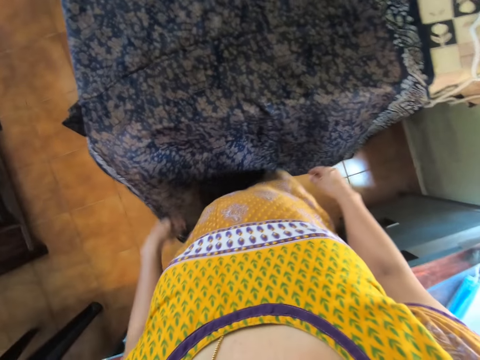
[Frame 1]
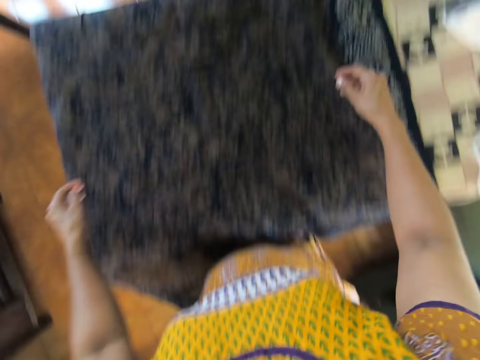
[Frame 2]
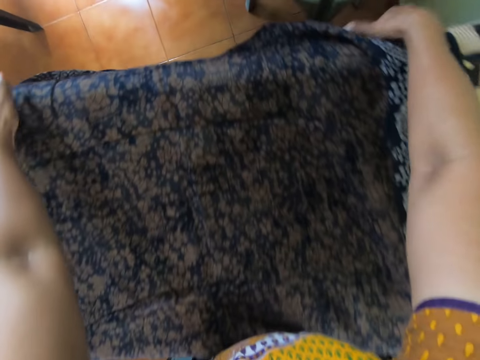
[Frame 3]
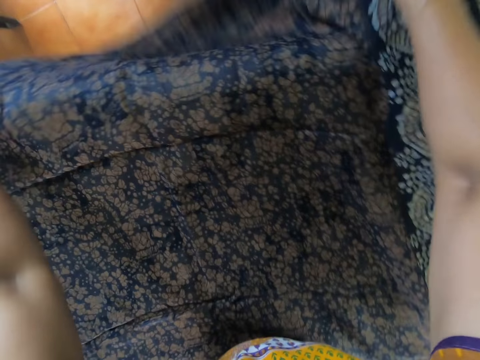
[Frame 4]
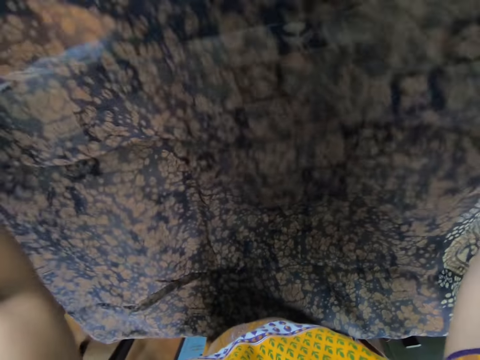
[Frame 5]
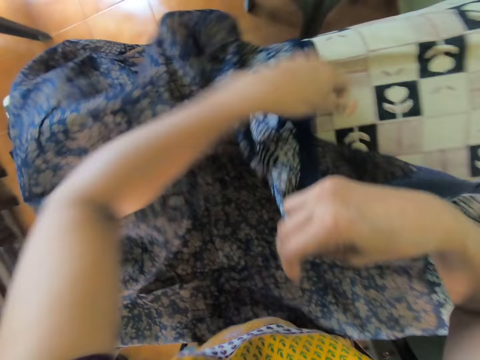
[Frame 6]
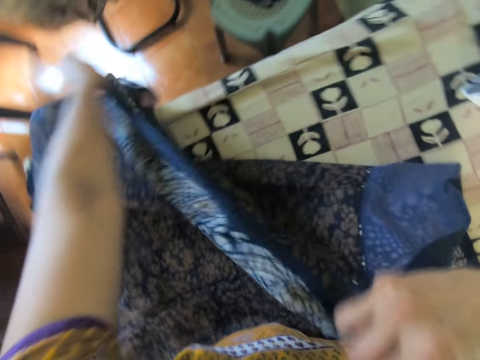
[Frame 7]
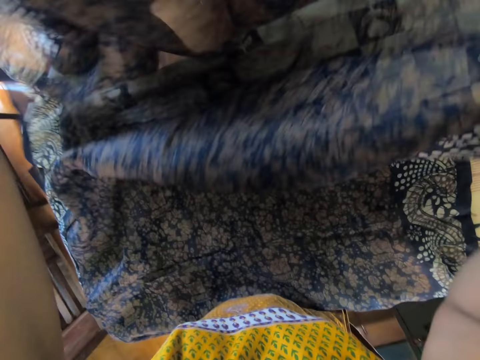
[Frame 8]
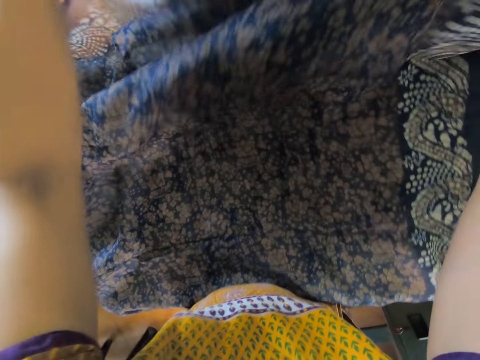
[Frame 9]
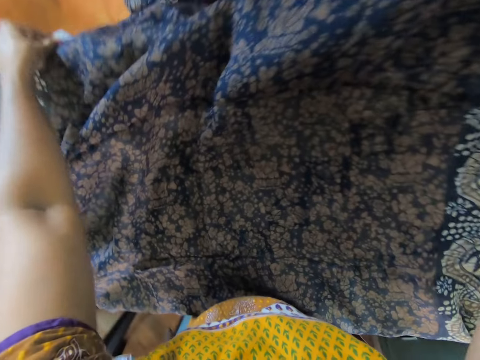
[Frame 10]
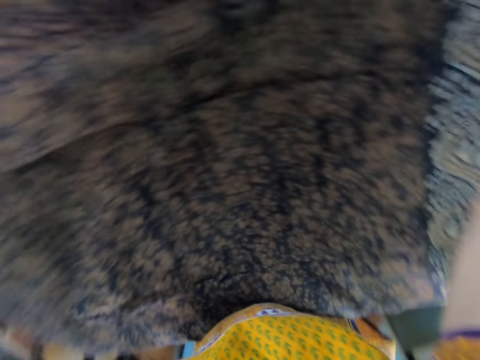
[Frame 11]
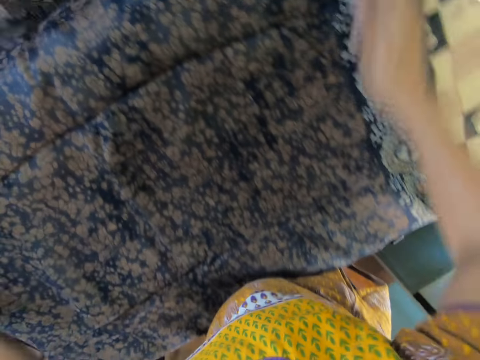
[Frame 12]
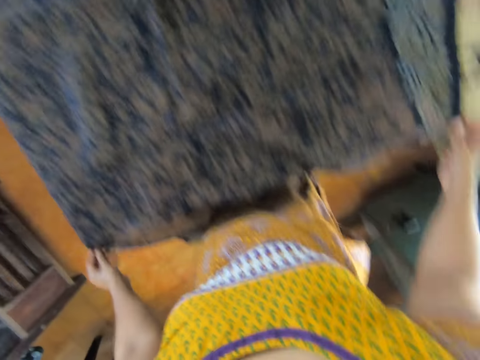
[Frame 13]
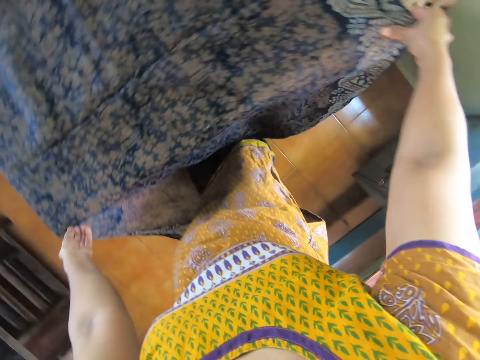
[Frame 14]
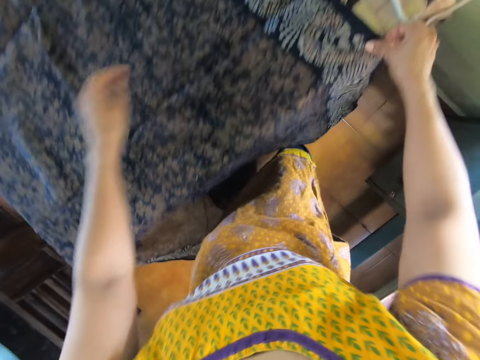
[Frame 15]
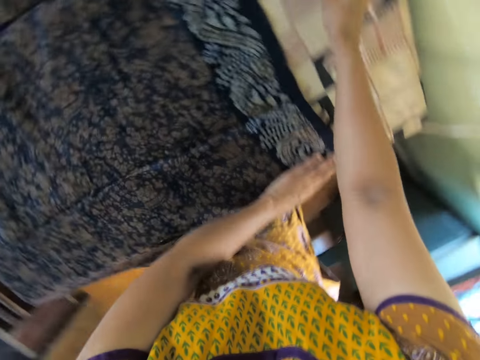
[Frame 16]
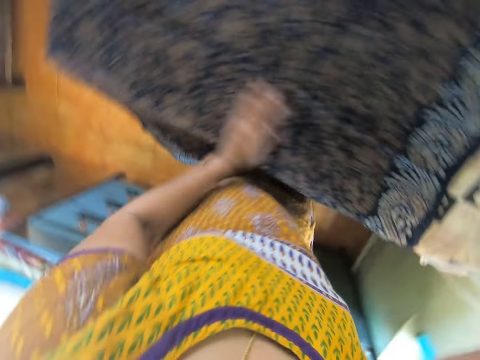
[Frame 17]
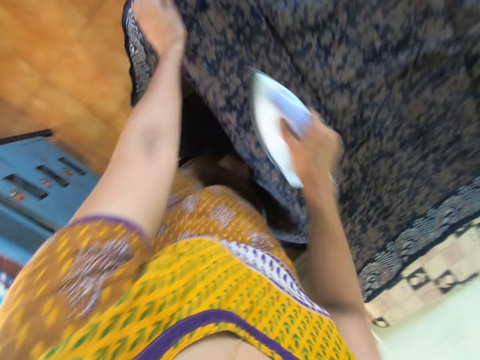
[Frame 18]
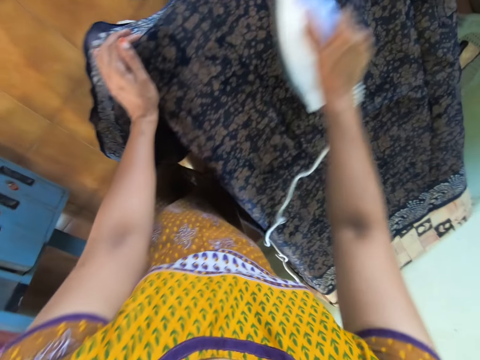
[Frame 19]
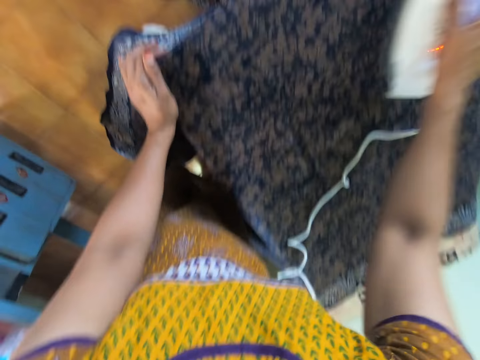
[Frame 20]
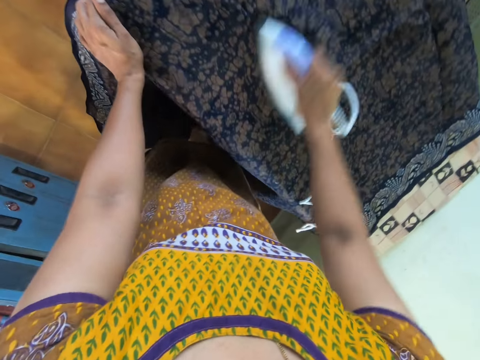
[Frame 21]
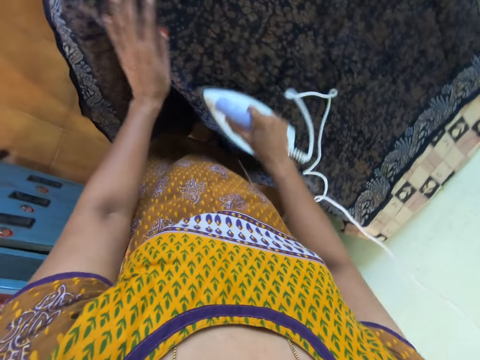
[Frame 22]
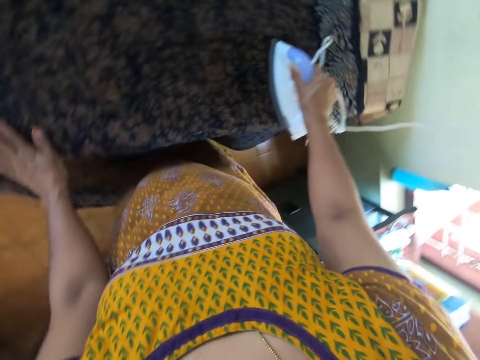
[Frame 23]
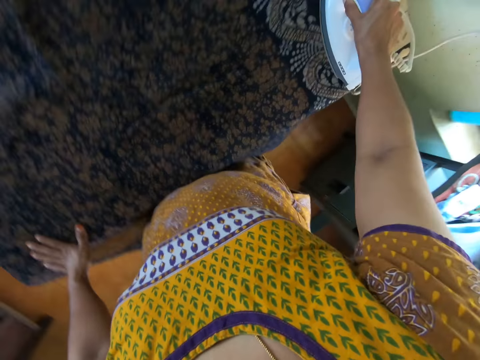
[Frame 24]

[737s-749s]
The camera wearer removes her left hand from the cloth on the table. She removes her right hand from the cloth on the table. She places her left hand on the cloth on the table. She picks up the iron box. She removes her left hand from the cloth on the table. She places her left hand on the cloth on the table. She irons the cloth on the table with the iron in her right hand. She removes her left hand from the cloth on the table. She places her left hand on the cloth on the table.

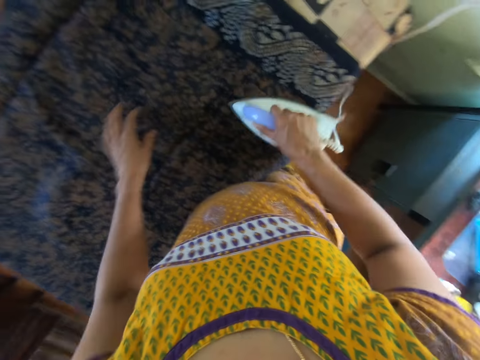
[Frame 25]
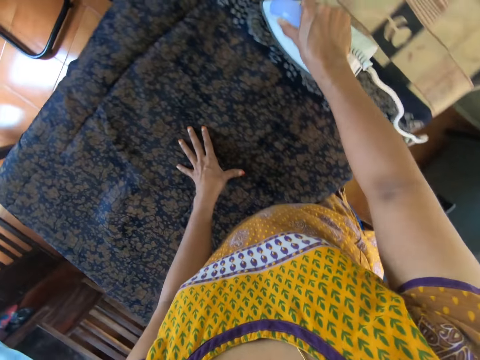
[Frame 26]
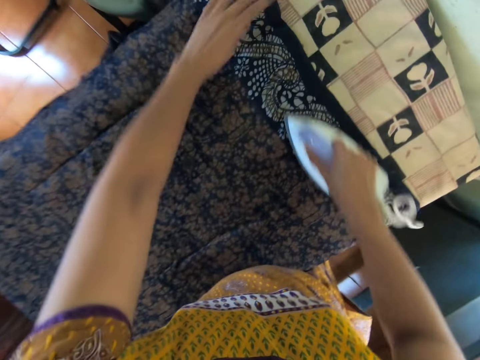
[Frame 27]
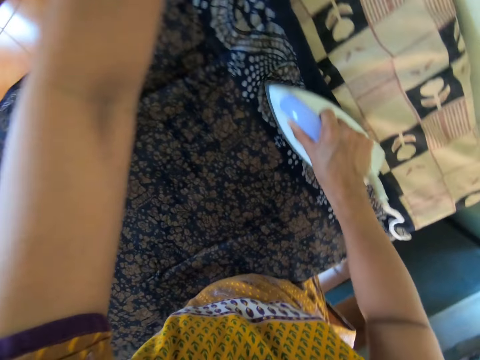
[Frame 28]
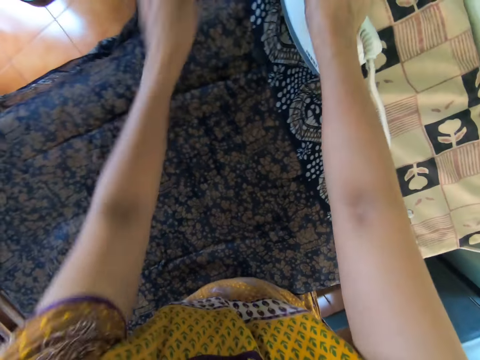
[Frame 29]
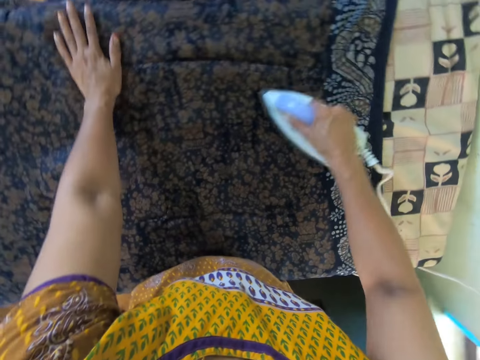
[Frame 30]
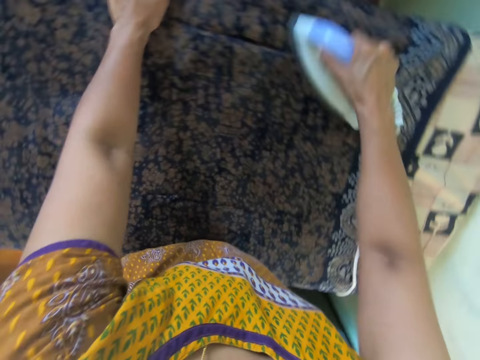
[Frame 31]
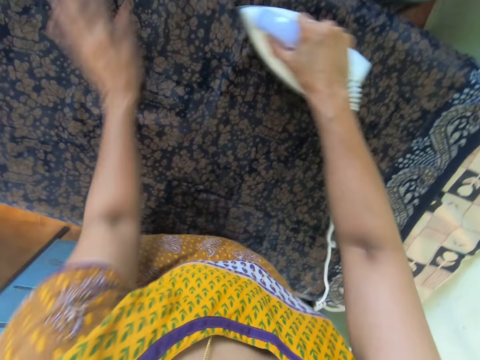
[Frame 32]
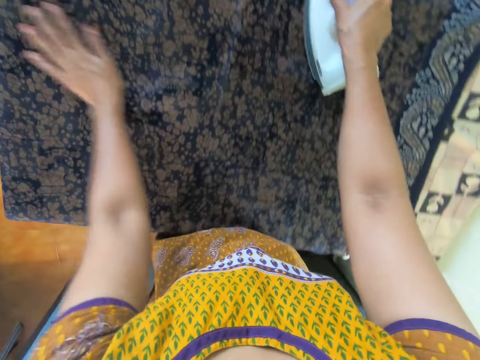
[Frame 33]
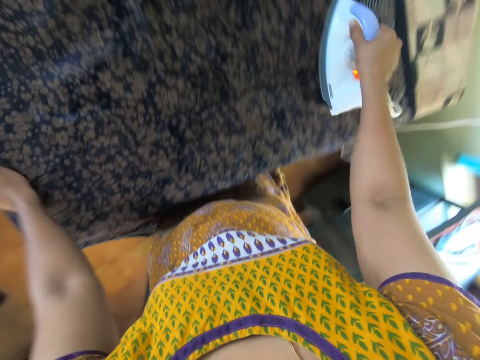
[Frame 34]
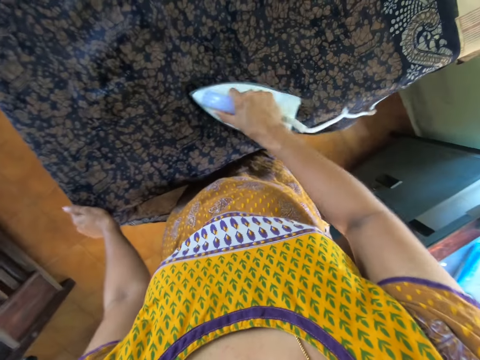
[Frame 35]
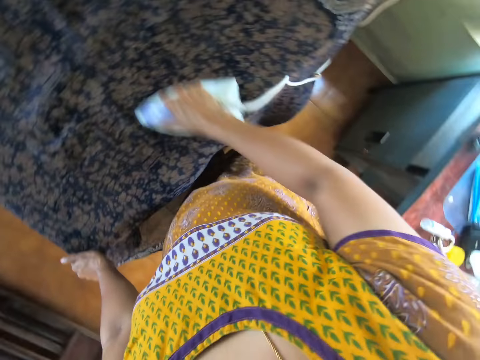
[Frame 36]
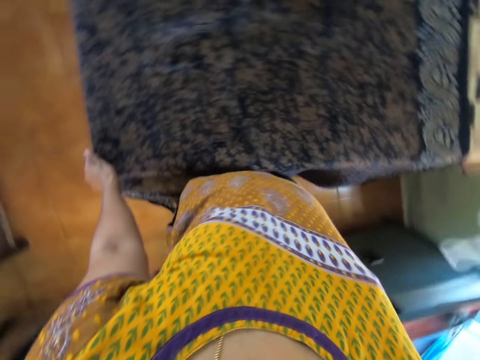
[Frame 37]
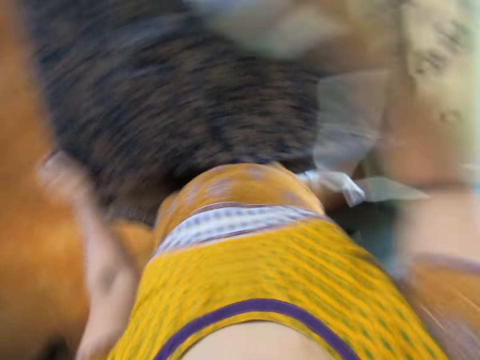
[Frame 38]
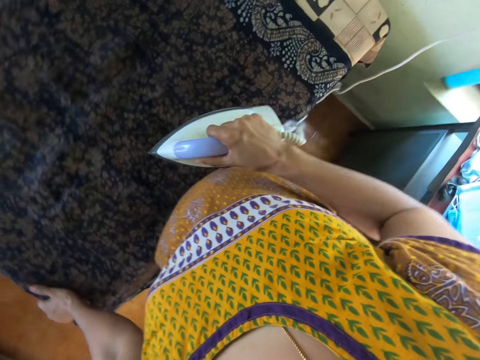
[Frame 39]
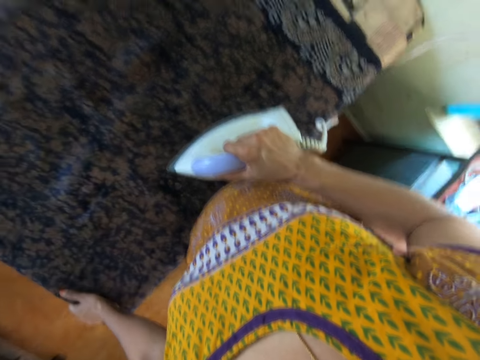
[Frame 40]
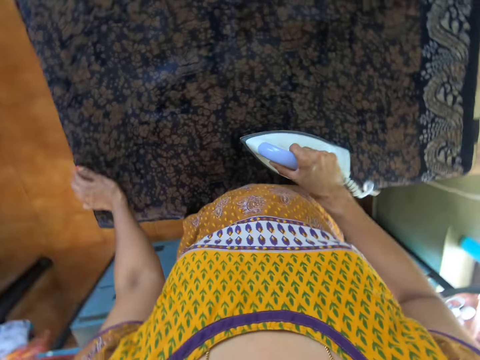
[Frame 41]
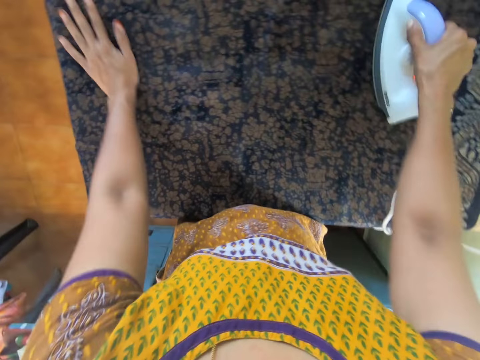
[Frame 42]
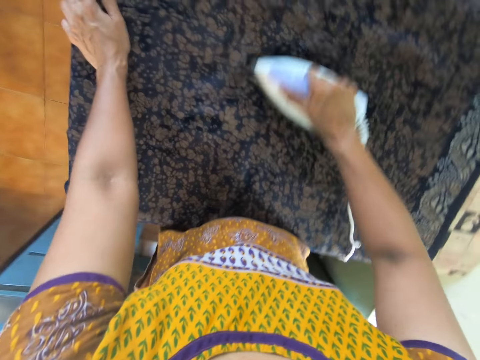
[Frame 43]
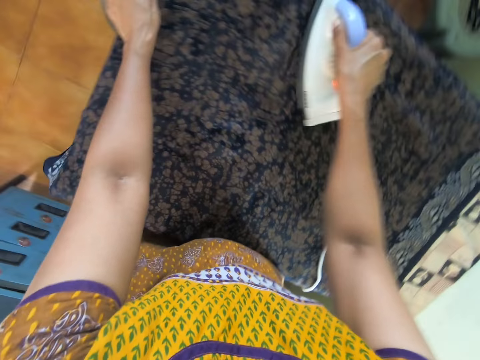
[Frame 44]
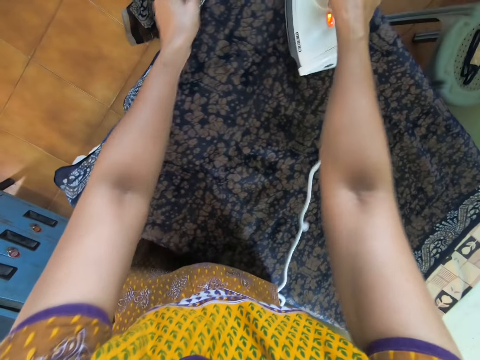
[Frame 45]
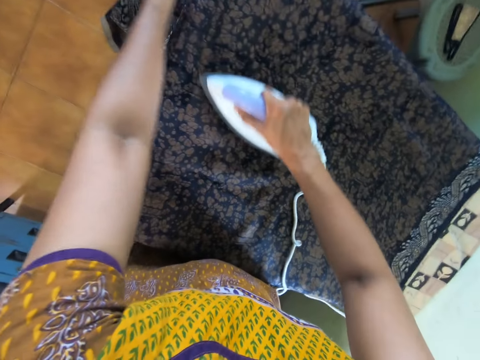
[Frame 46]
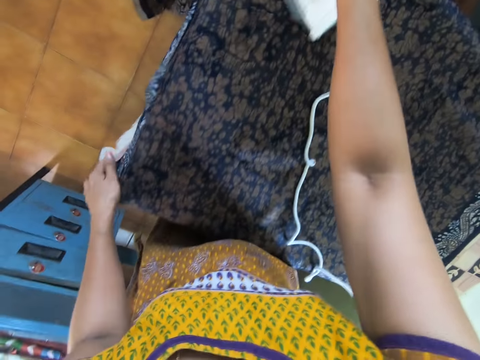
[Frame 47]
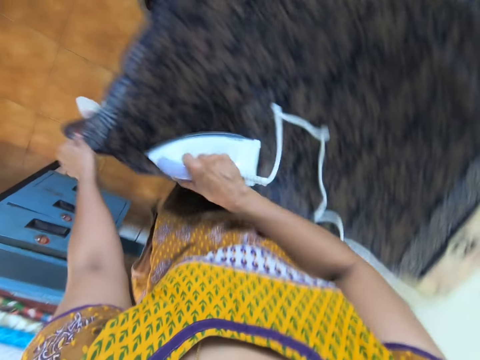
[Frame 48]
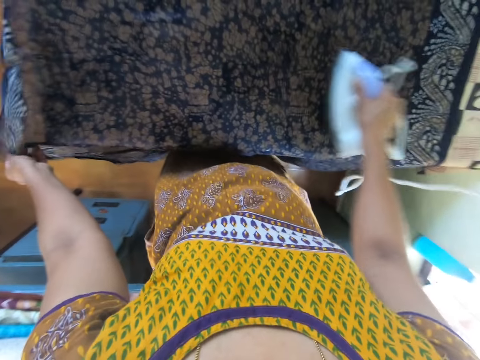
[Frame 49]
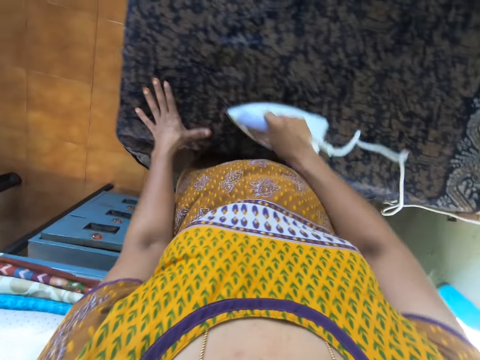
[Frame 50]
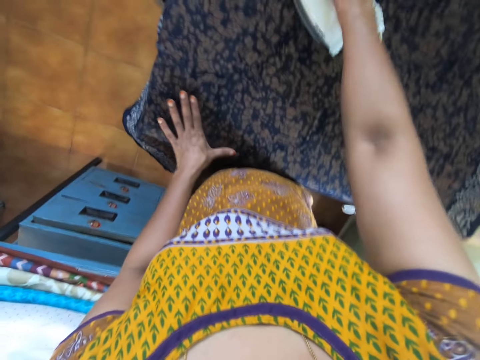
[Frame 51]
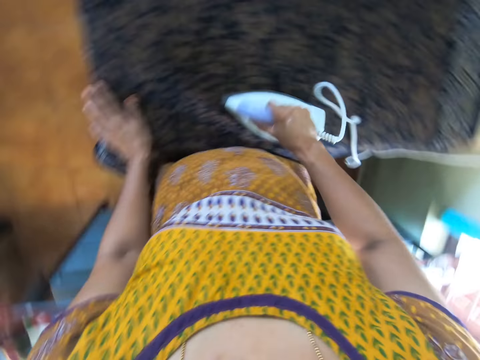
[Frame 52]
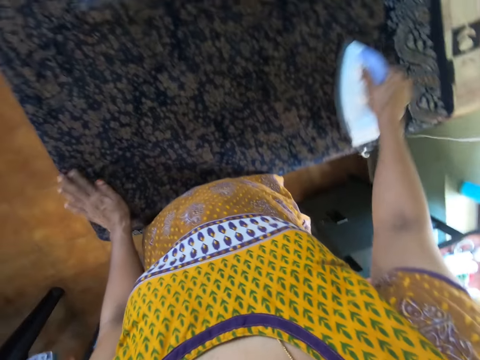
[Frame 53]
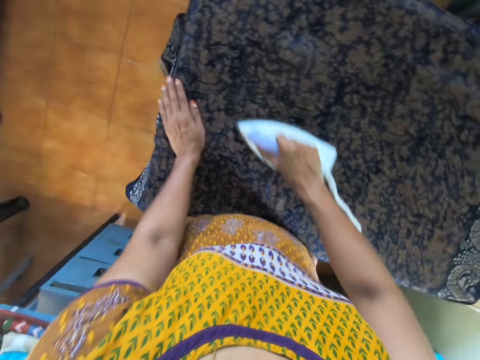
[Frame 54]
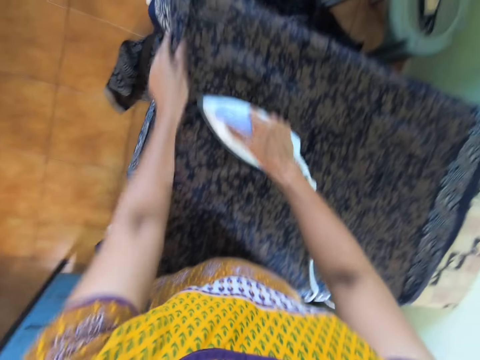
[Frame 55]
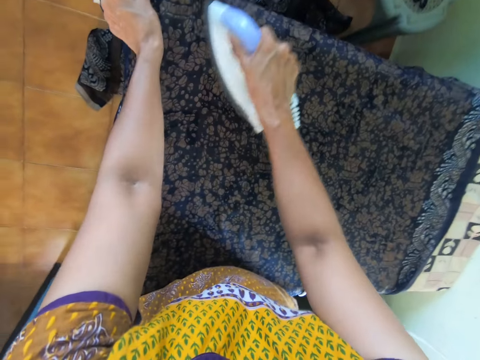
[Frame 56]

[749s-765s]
The camera wearer removes her left hand from the cloth on the table. She places her left hand on the cloth on the table. She moves her left hand on the cloth on the table. She removes her left hand from the cloth on the table. She places her left hand on the cloth on the table. She places her left hand on the cloth on the table again. She moves her left hand on the cloth on the table. She removes her left hand from the cloth on the table. She moves her left hand on the cloth on the table. She holds the cloth on the table with her left hand. She removes her left hand from the cloth on the table. She places her left hand on the cloth on the table. She moves her left hand on the cloth on the table. She moves her left hand on the cloth on the table again.
